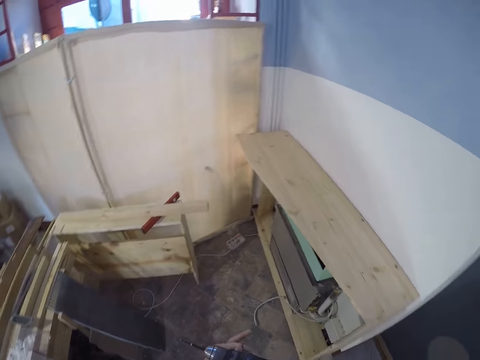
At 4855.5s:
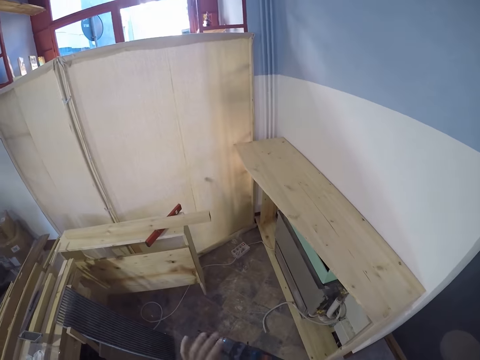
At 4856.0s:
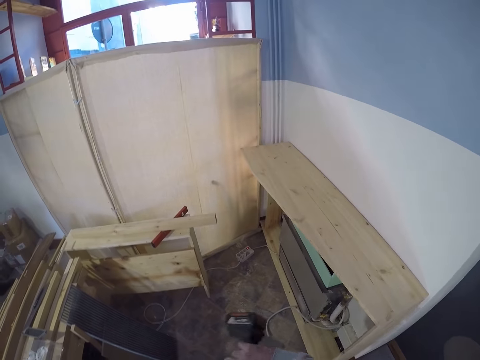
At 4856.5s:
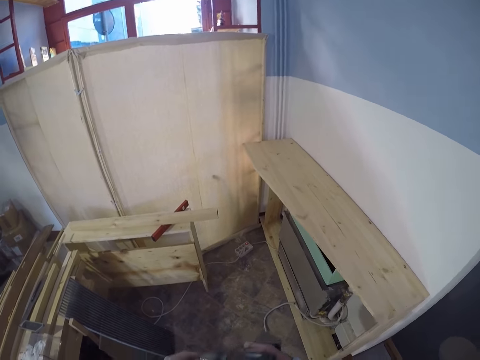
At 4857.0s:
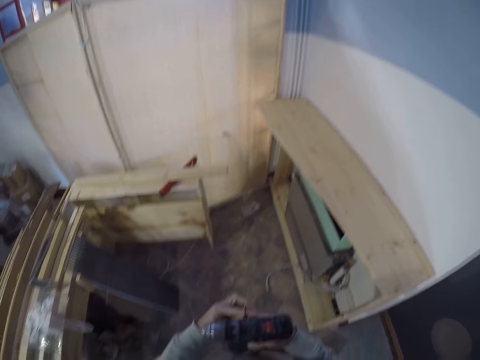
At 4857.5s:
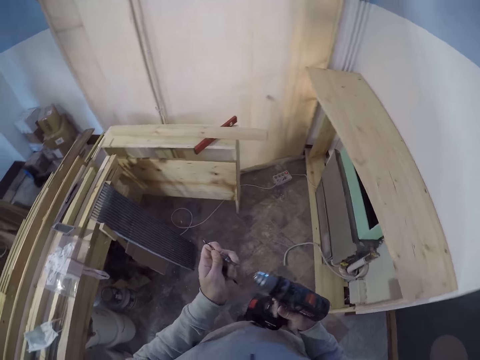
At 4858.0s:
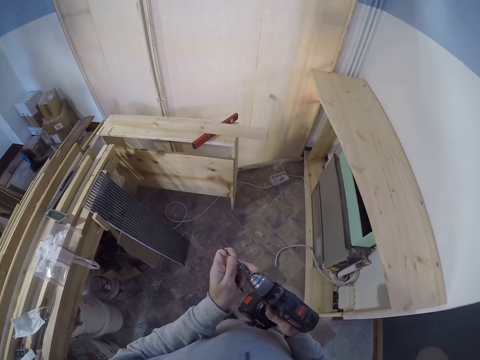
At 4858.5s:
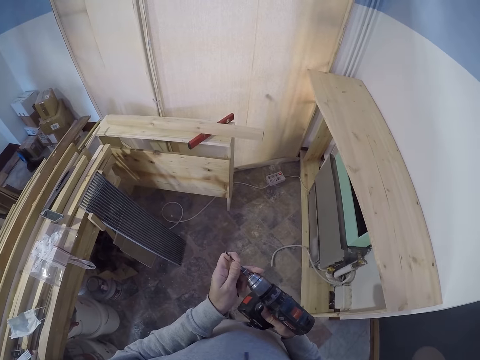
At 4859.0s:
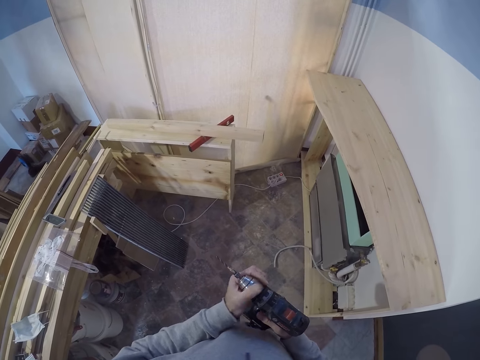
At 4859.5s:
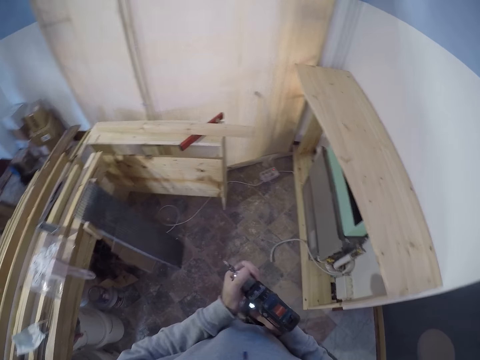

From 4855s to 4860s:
The camera wearer removes a drill bit from the drill gun in his right hand with his left hand. He attaches the drill bit in his left hand to the drill gun in his right hand.

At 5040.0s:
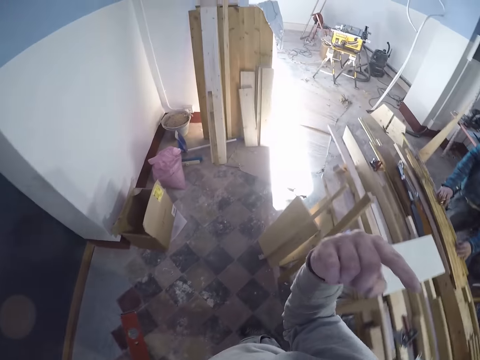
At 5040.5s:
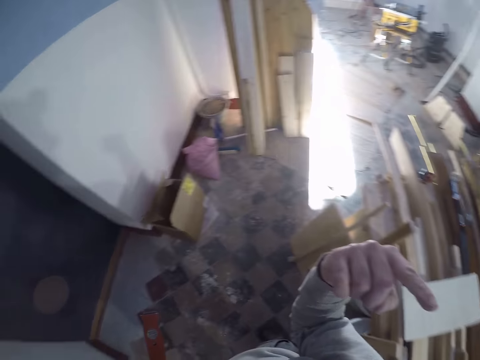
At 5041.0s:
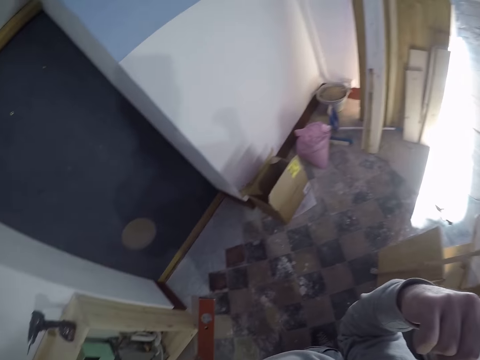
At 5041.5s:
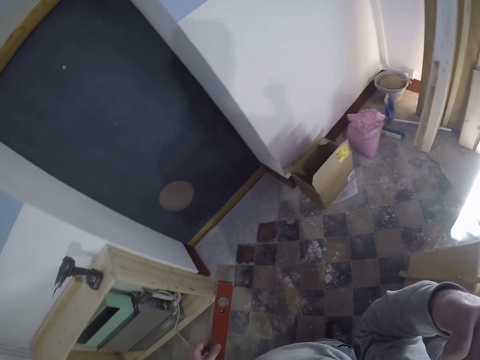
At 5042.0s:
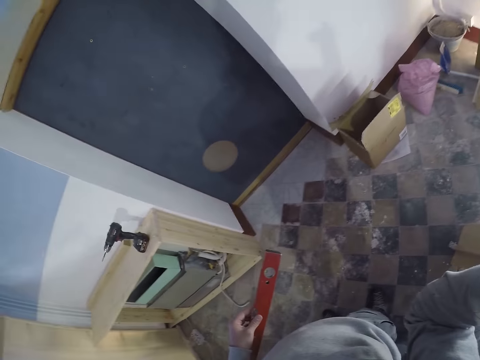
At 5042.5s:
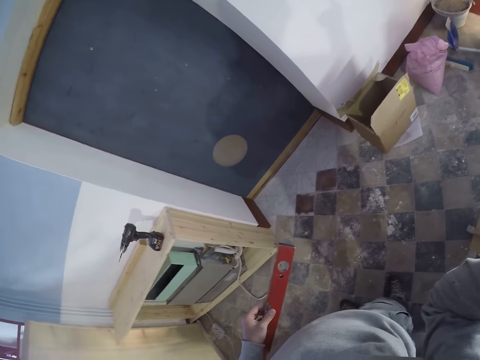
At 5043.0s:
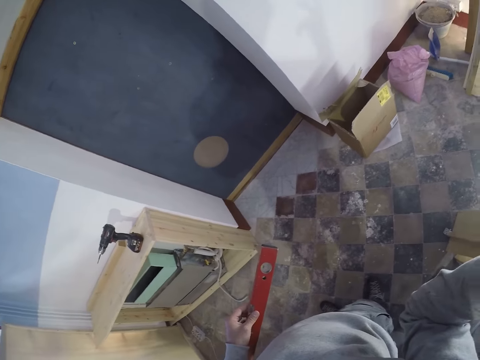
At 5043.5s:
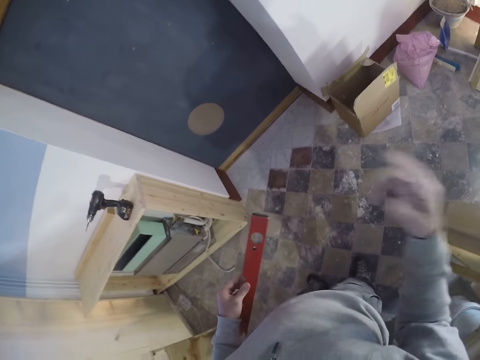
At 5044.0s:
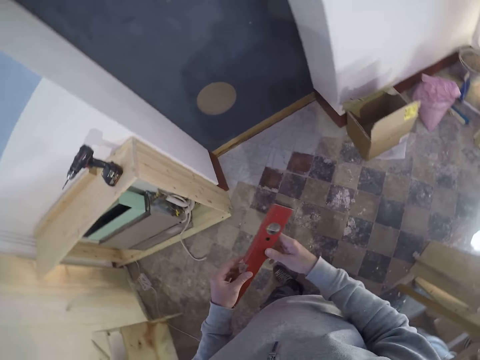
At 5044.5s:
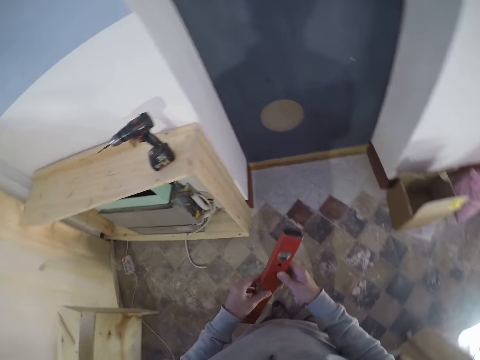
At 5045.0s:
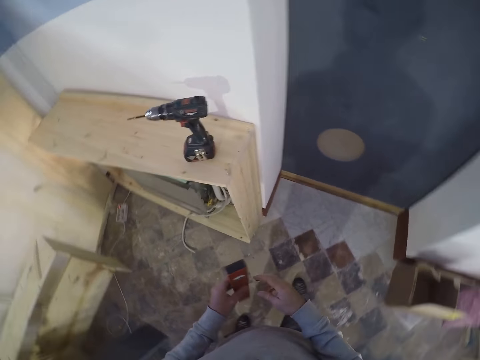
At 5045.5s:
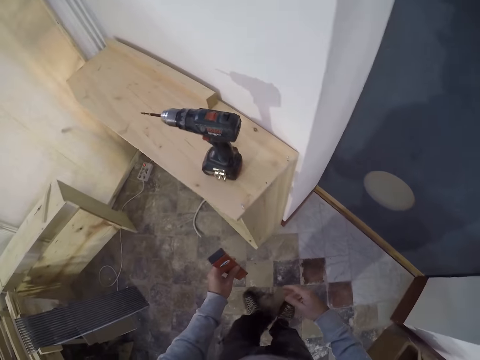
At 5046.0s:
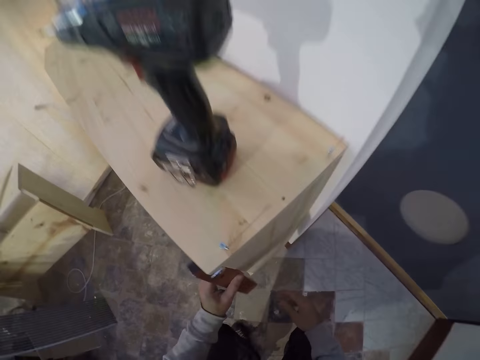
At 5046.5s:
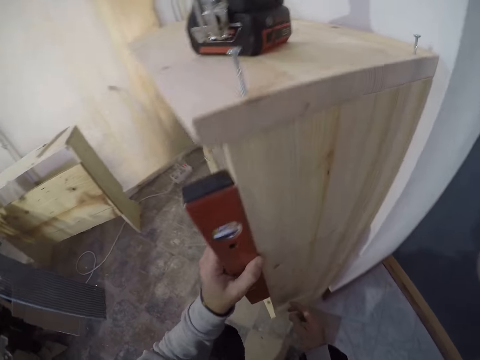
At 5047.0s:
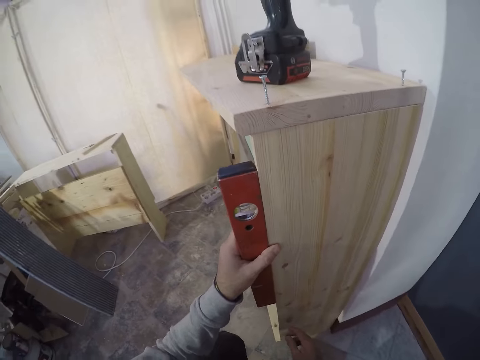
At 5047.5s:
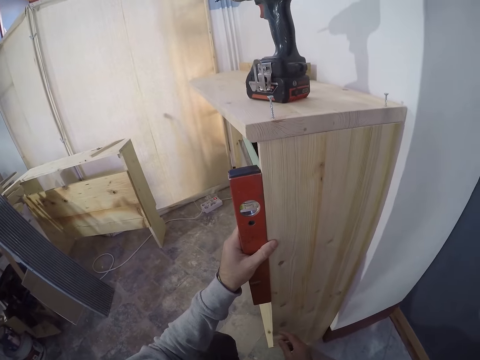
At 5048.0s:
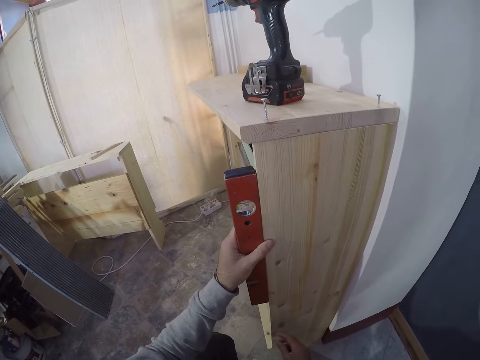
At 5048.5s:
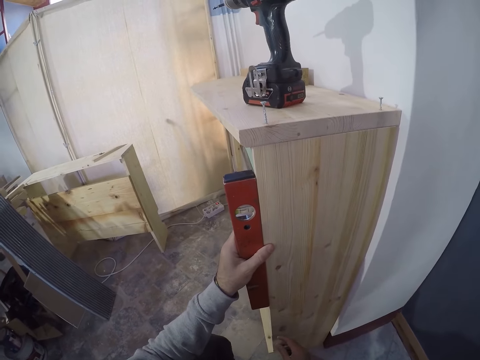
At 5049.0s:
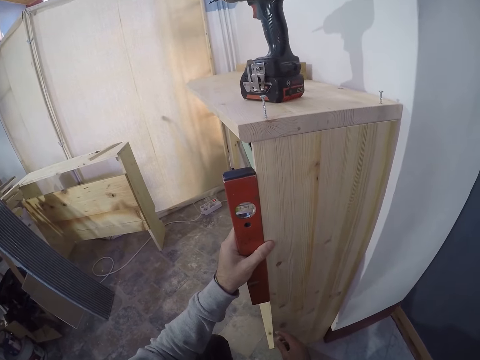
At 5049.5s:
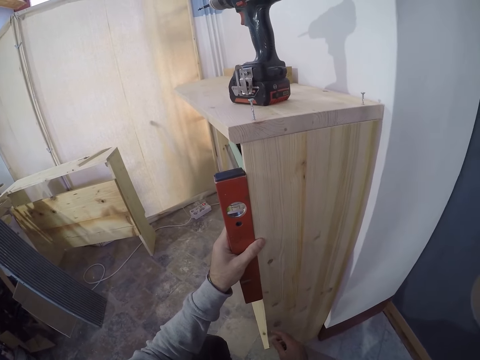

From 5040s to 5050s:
The camera wearer touches his face with his right hand. He places the spirit level by the shelf with his left hand. He measures the wooden structure with the spirit level.

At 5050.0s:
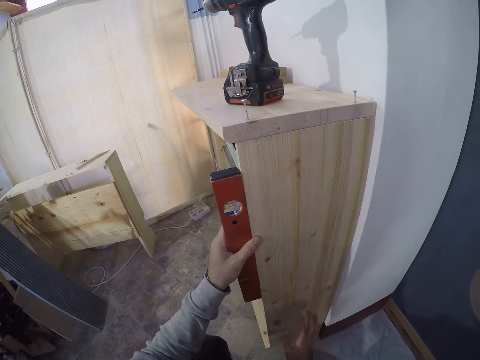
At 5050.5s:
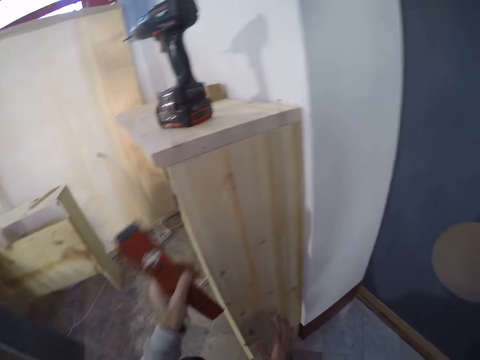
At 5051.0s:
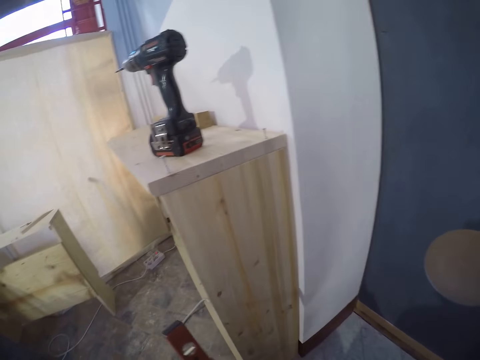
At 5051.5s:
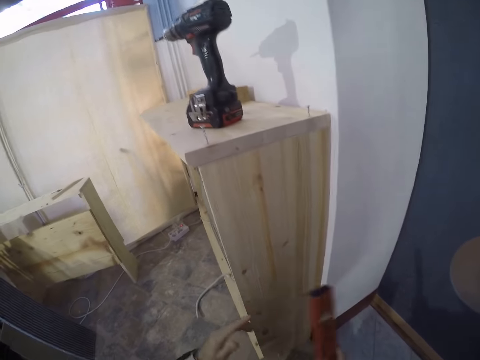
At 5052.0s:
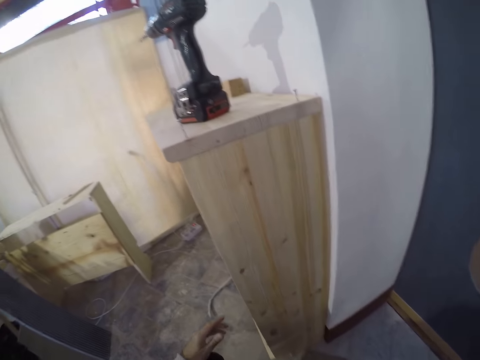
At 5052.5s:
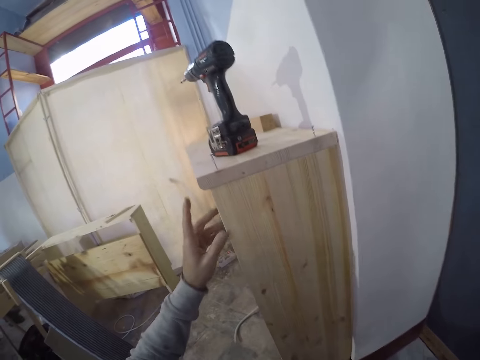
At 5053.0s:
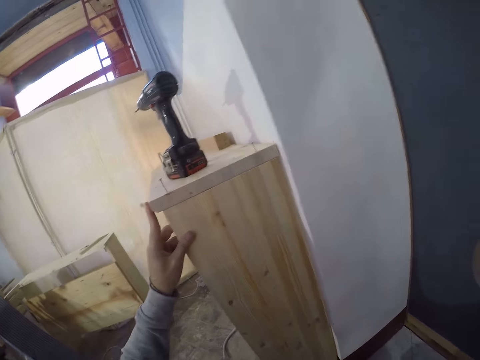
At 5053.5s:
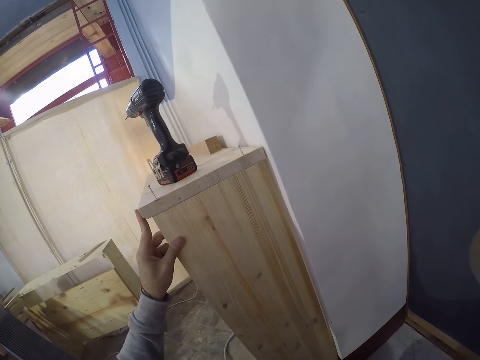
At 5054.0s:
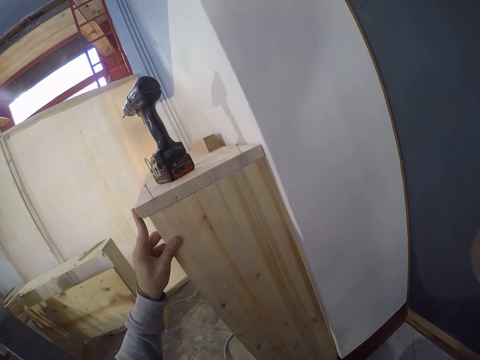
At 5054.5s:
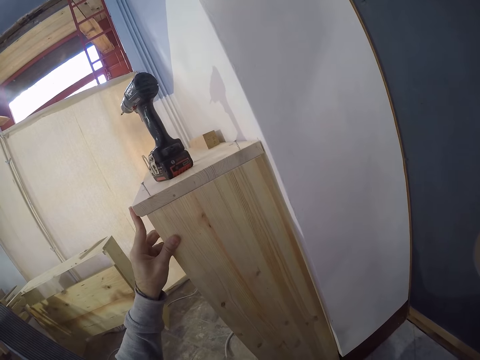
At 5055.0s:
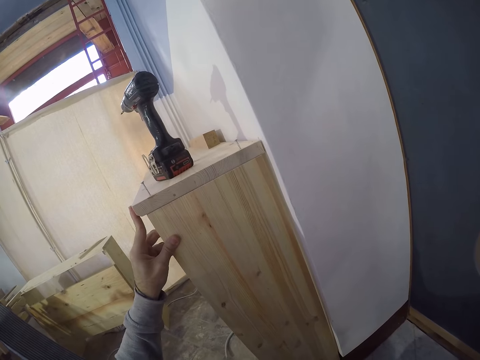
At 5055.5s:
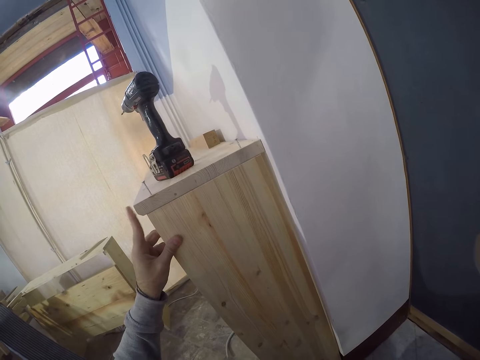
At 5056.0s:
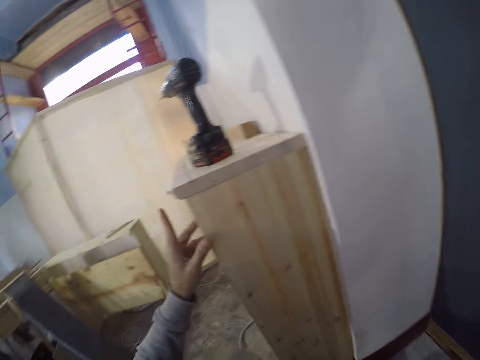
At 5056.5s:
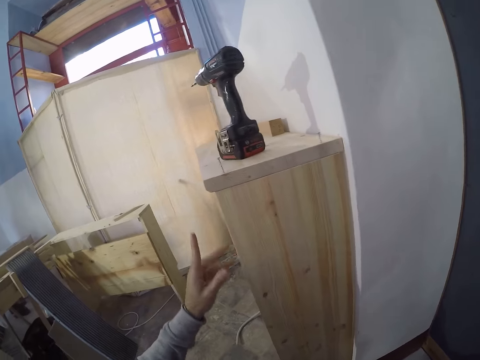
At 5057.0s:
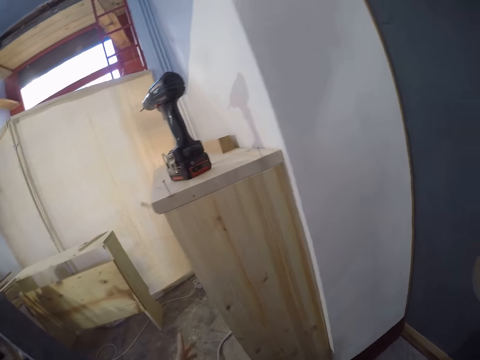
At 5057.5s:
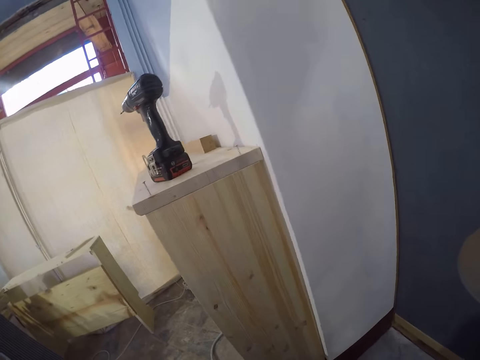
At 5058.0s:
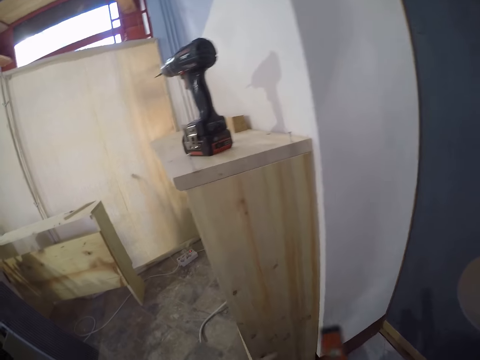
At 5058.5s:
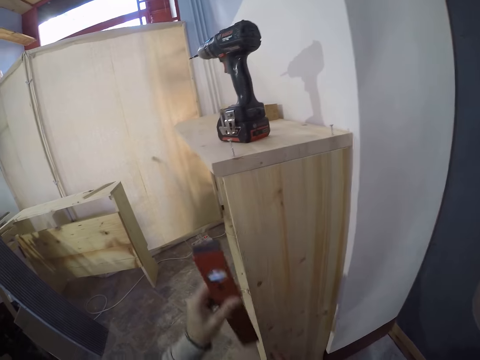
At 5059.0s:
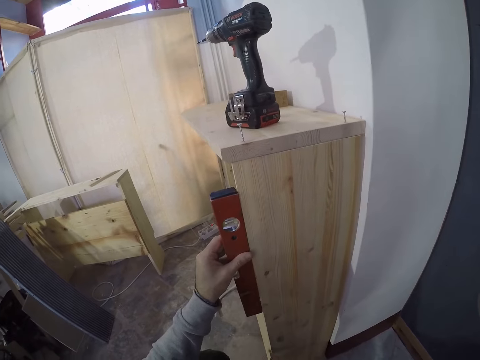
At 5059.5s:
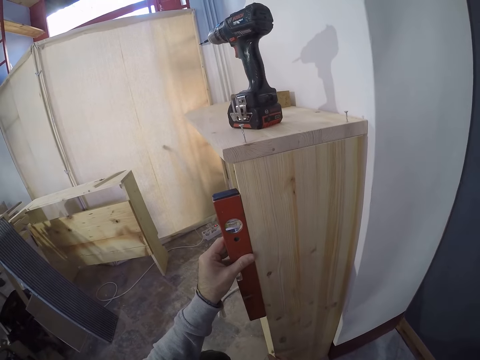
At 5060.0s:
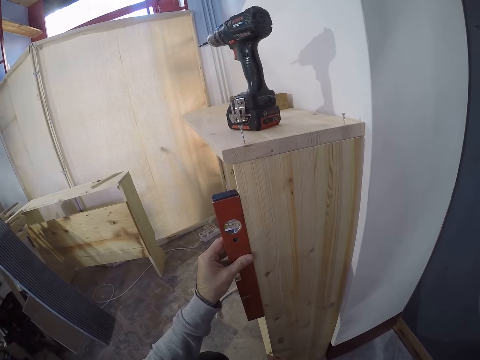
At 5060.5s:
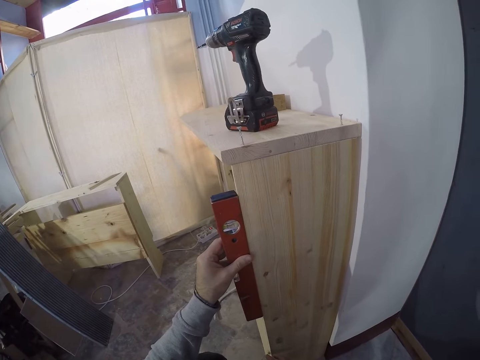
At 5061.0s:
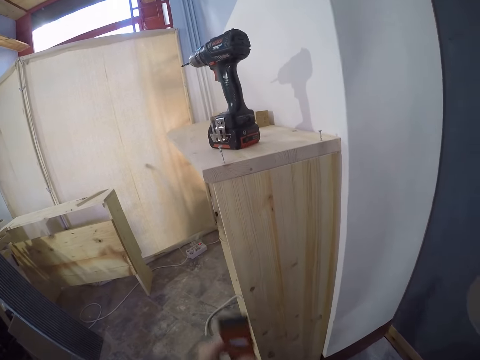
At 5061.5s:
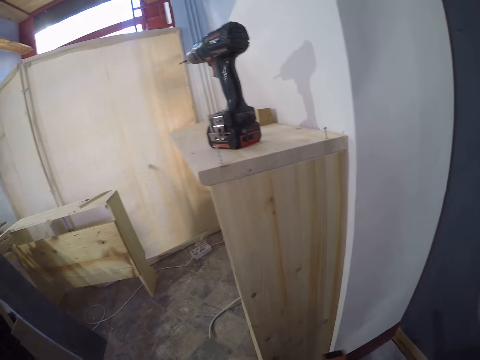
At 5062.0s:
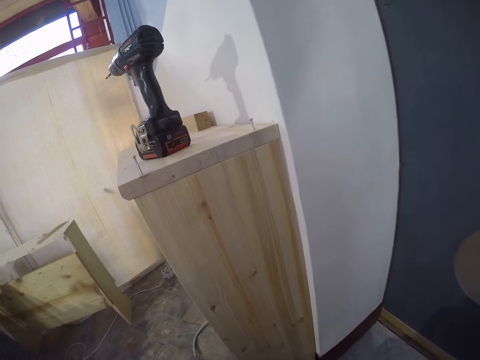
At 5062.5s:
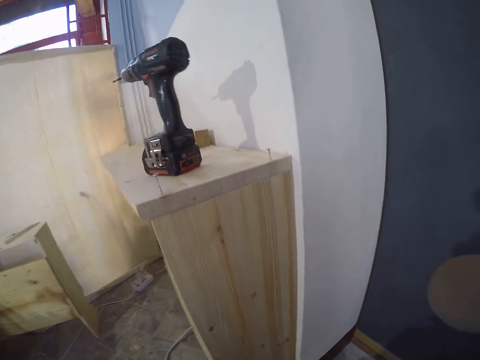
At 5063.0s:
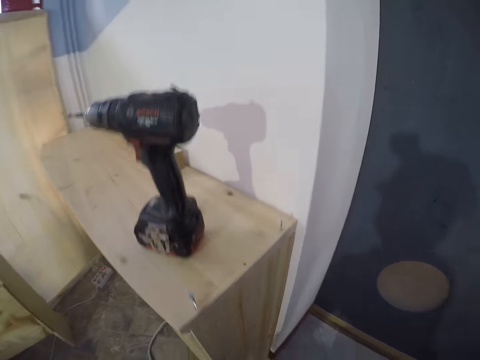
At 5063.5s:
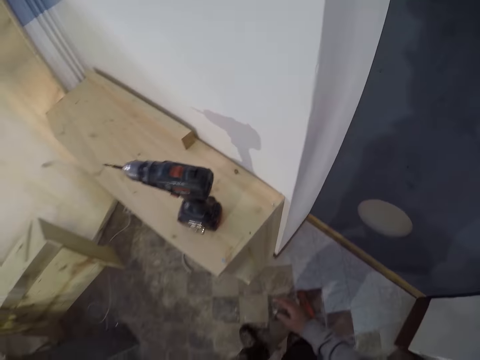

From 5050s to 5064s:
The camera wearer passes the spirit level from his left hand to his right hand. He touches the shelf with his left hand. He places the spirit level by the shelf with his left hand. He measures the wooden structure with the spirit level. He drops the spirit level.
